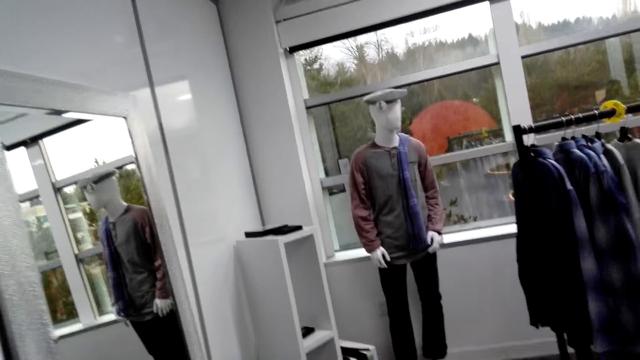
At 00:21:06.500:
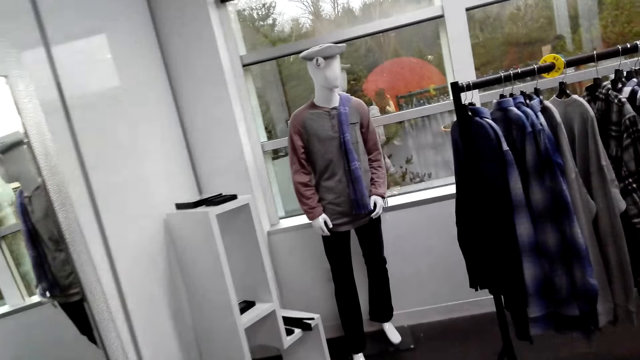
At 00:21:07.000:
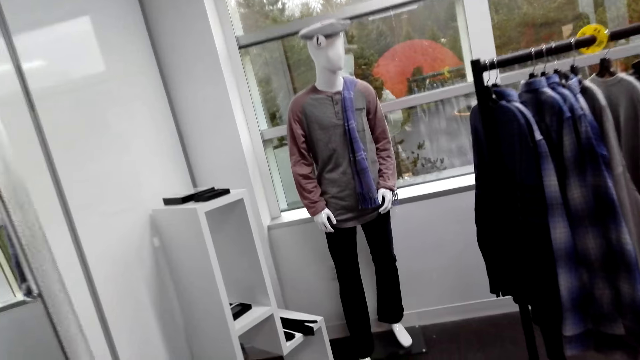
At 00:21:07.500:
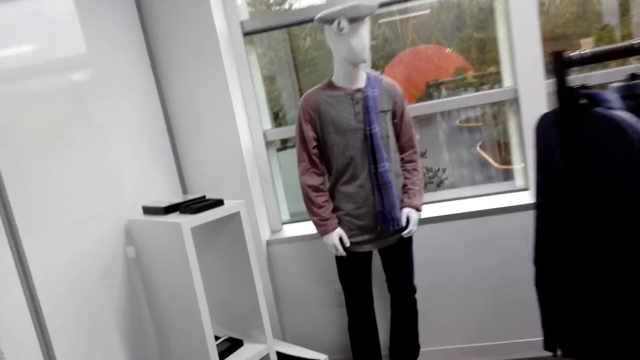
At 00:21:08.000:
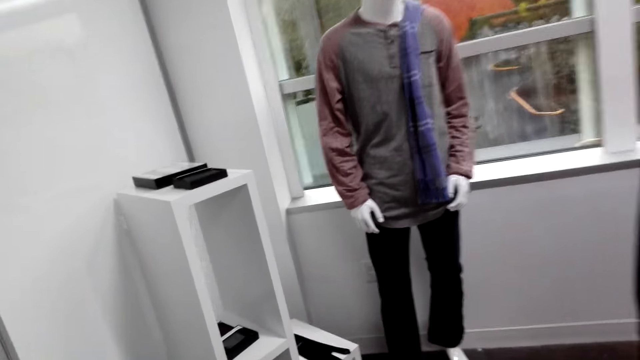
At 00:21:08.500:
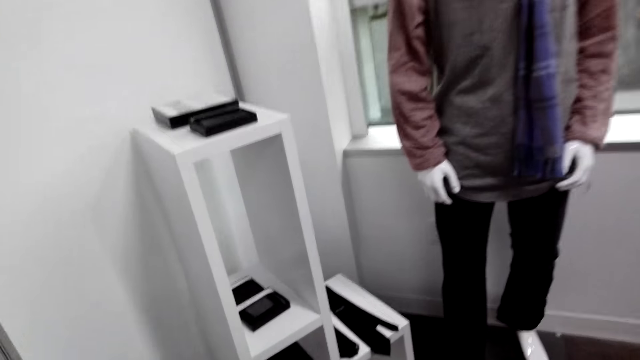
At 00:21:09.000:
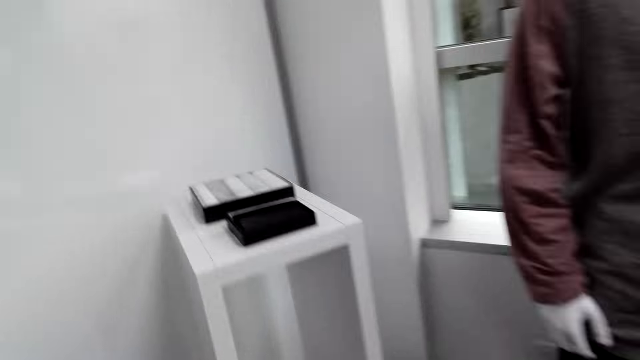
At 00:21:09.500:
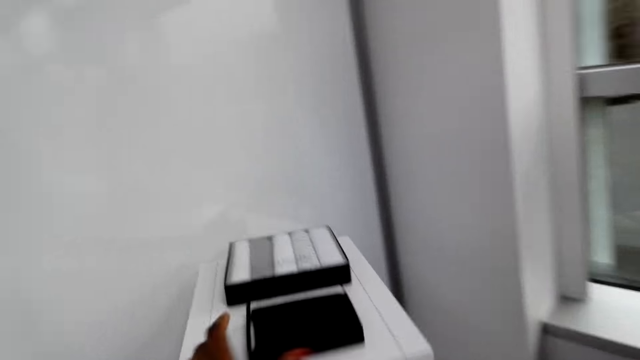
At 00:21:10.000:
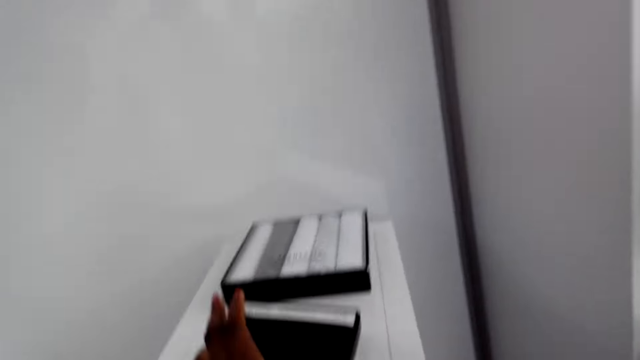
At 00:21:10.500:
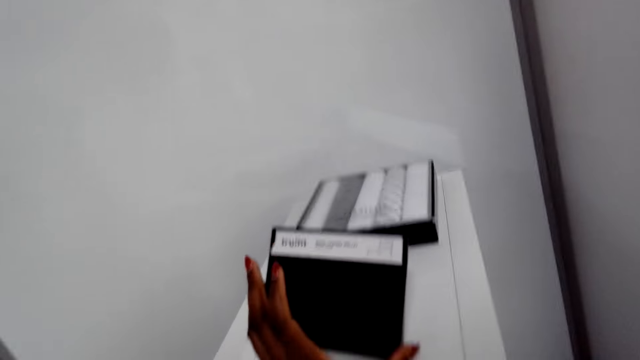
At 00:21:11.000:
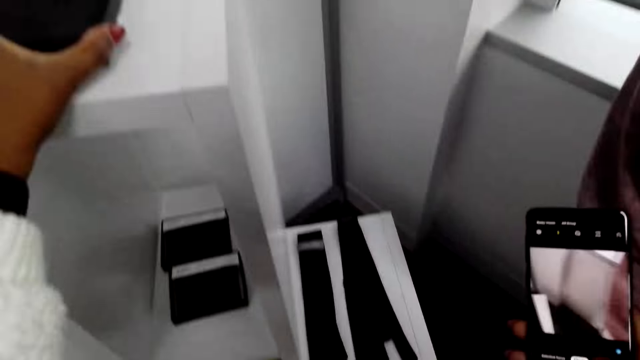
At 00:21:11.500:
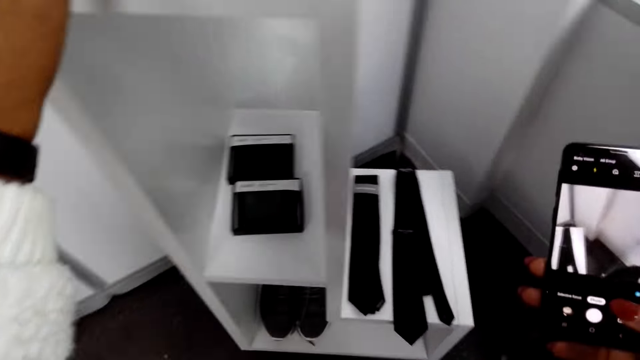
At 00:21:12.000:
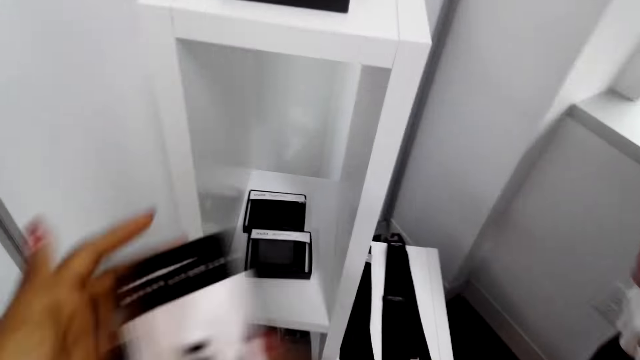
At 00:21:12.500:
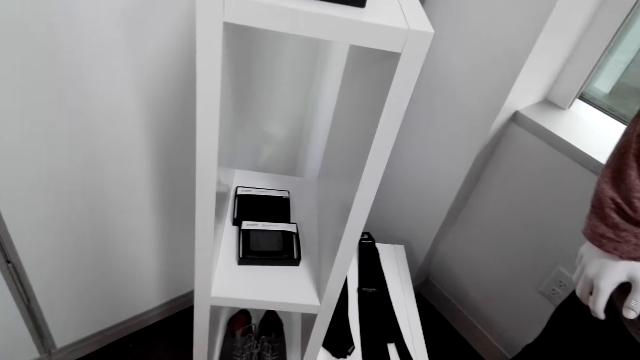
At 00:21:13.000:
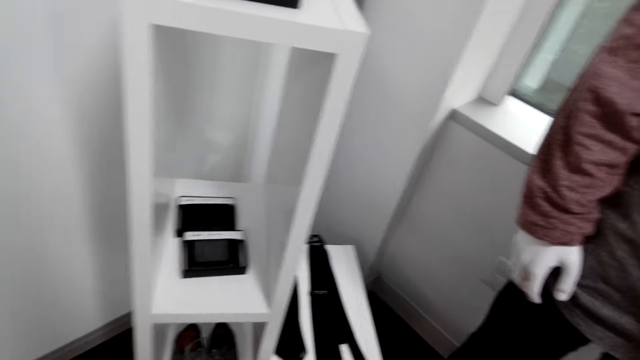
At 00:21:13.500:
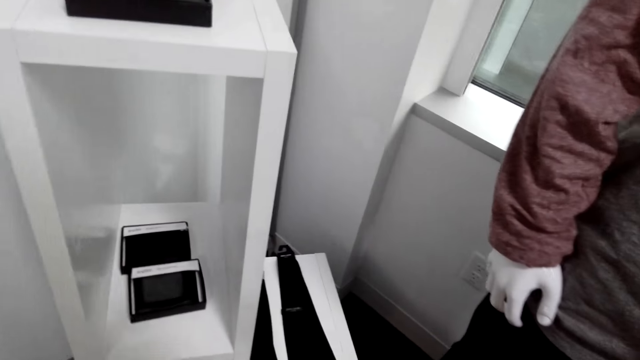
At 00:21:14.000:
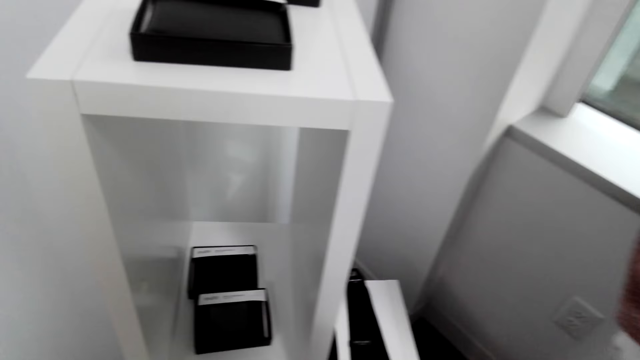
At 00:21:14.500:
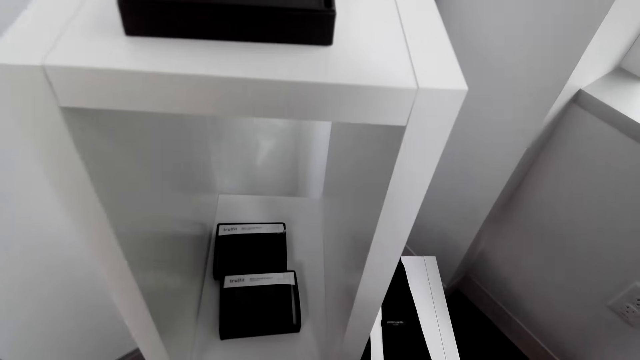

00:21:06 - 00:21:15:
The camera wearer walks around. They touch a box. They pick up something. They drop something. They move around.

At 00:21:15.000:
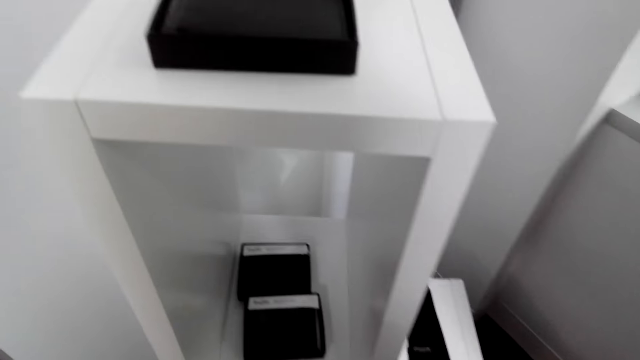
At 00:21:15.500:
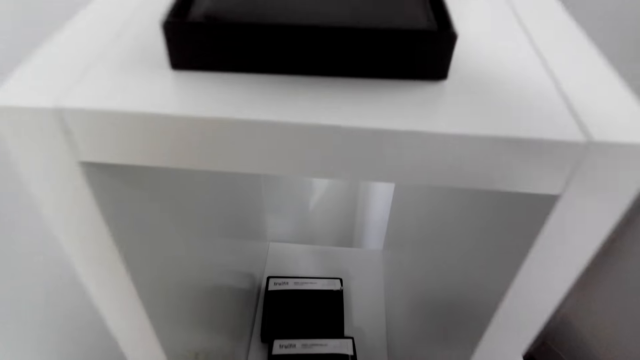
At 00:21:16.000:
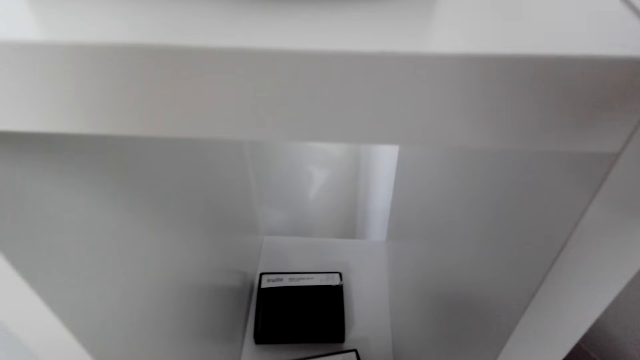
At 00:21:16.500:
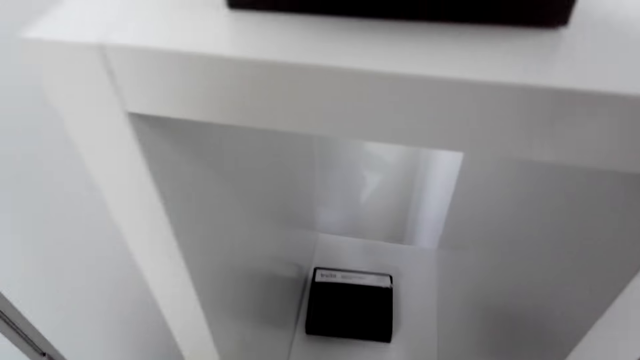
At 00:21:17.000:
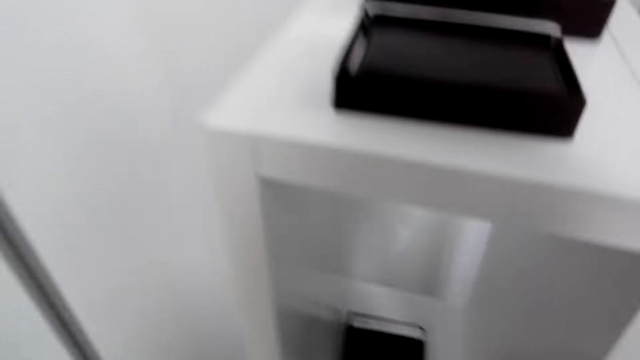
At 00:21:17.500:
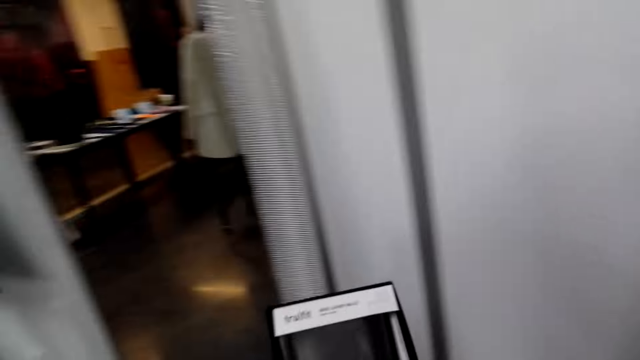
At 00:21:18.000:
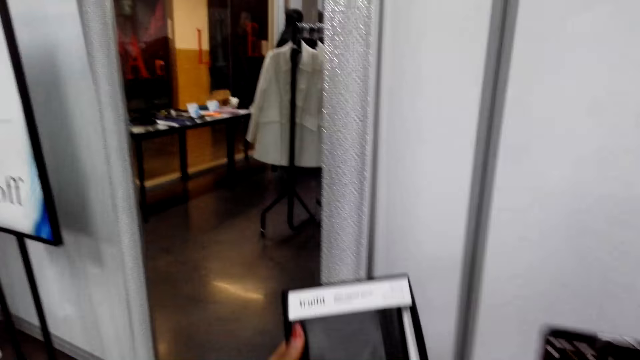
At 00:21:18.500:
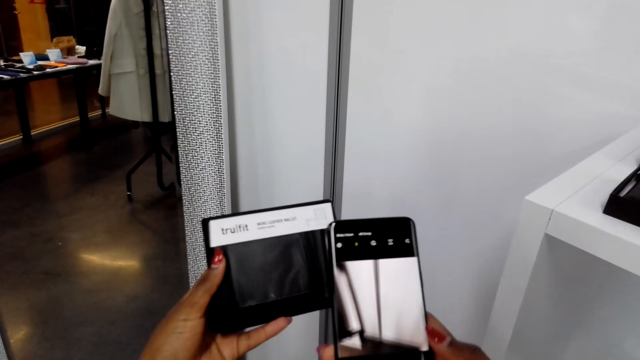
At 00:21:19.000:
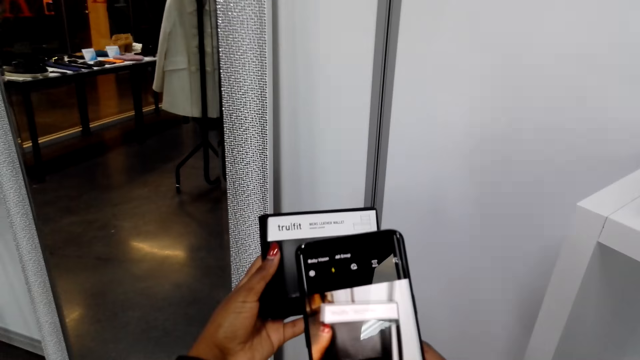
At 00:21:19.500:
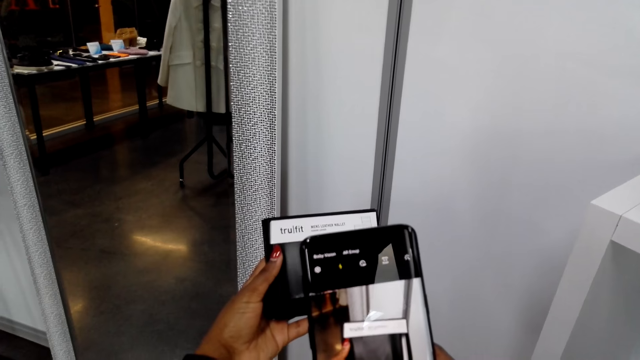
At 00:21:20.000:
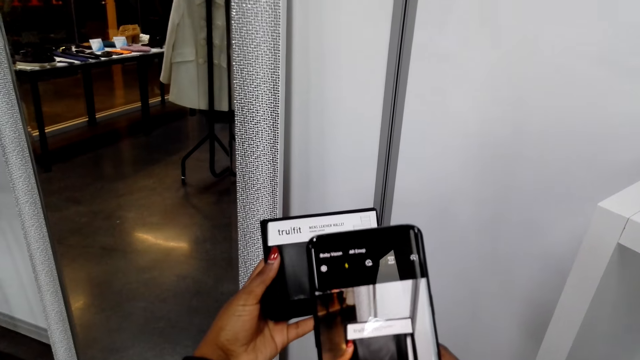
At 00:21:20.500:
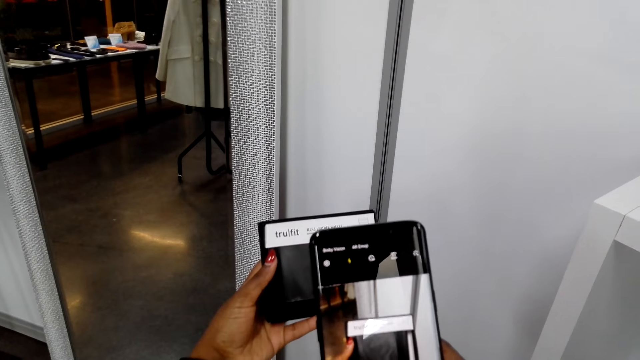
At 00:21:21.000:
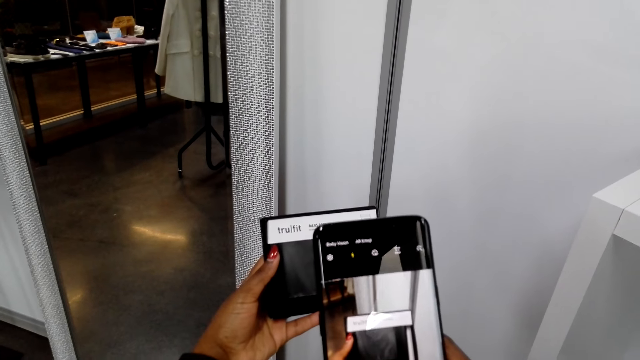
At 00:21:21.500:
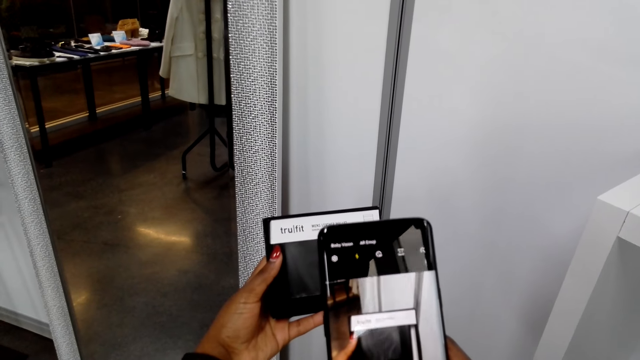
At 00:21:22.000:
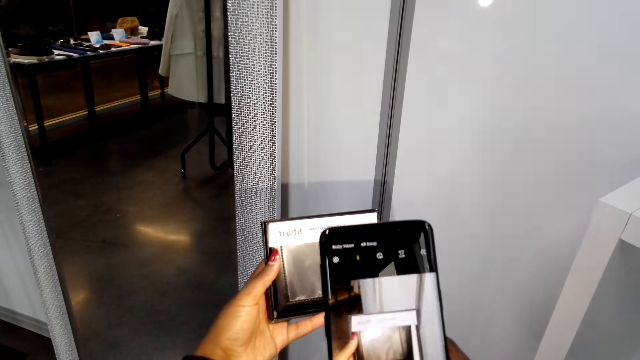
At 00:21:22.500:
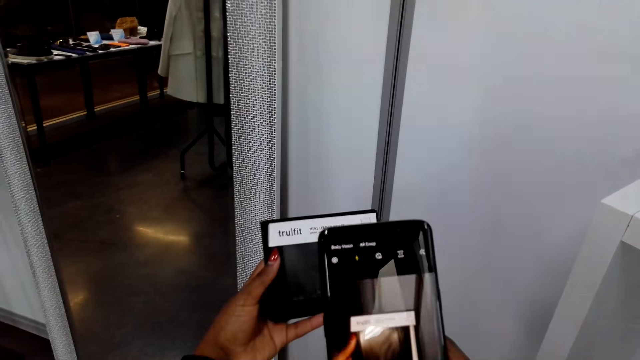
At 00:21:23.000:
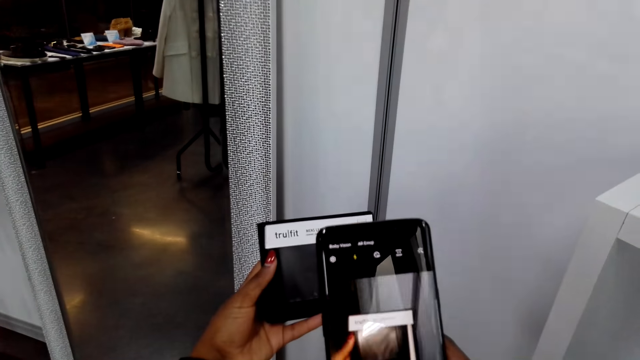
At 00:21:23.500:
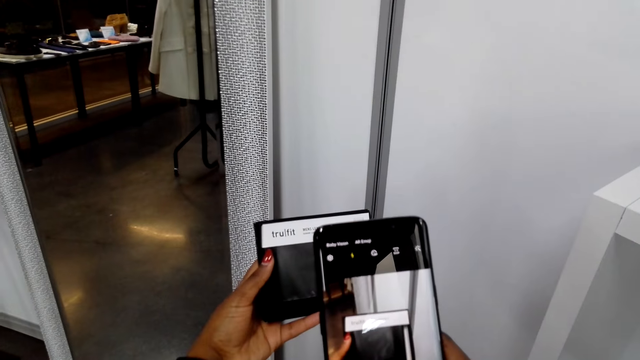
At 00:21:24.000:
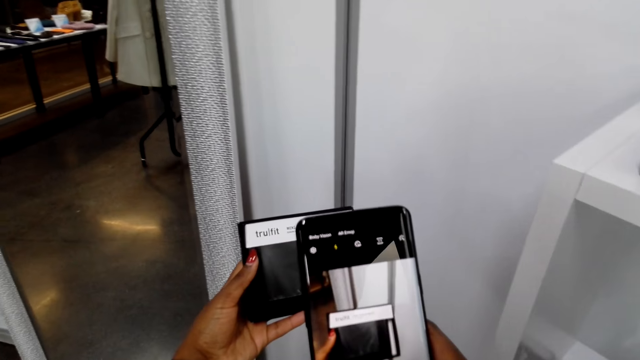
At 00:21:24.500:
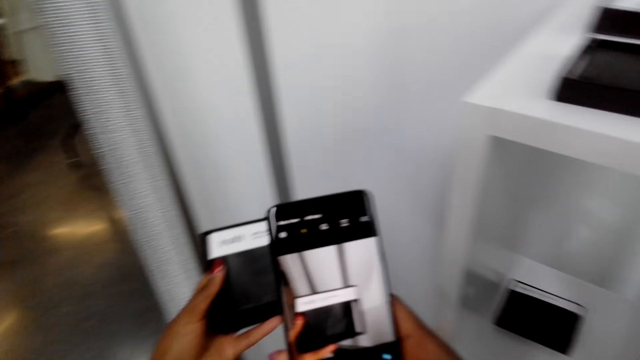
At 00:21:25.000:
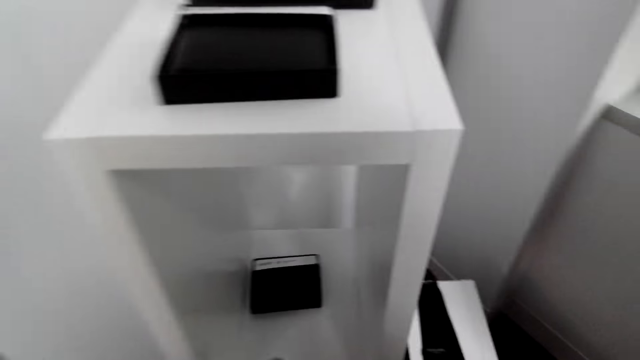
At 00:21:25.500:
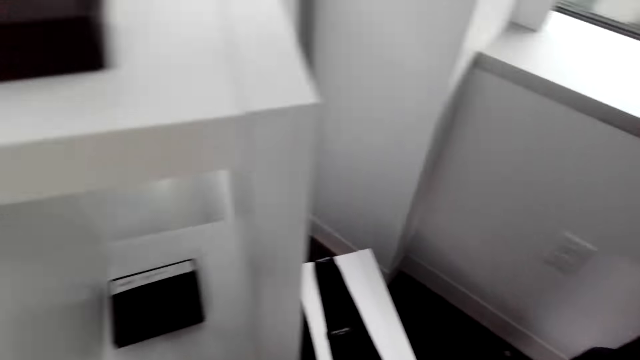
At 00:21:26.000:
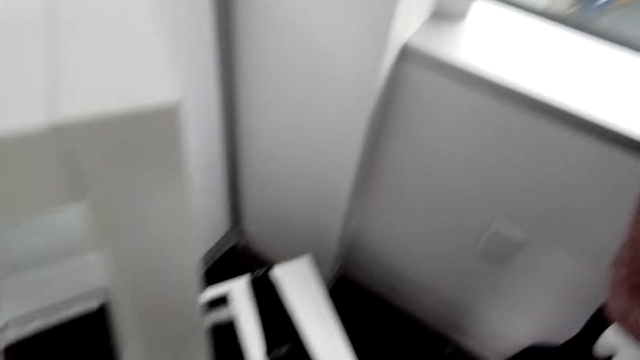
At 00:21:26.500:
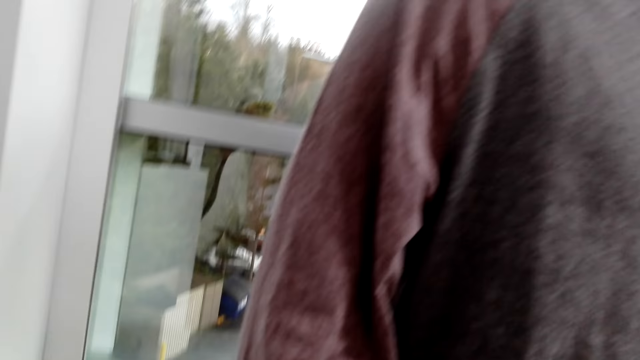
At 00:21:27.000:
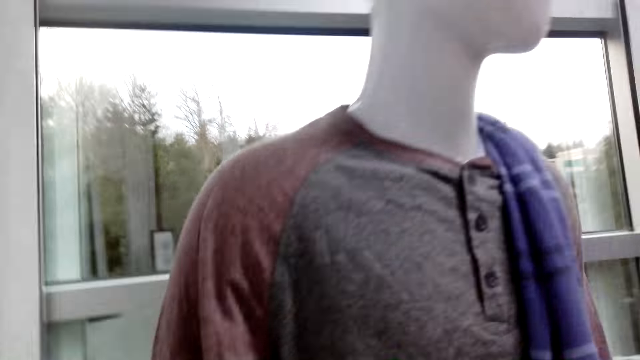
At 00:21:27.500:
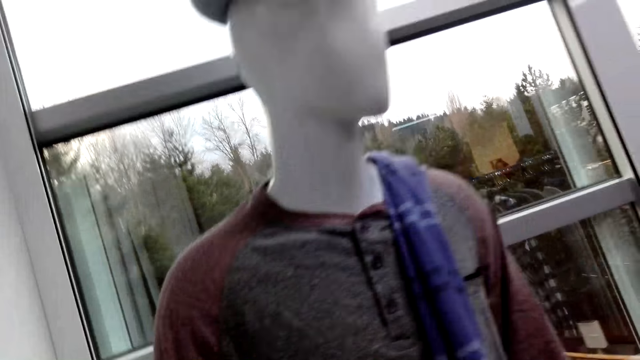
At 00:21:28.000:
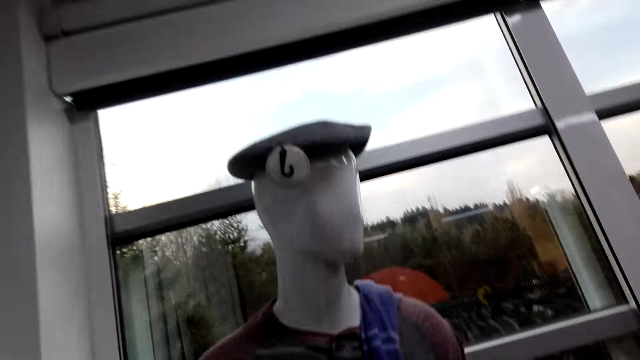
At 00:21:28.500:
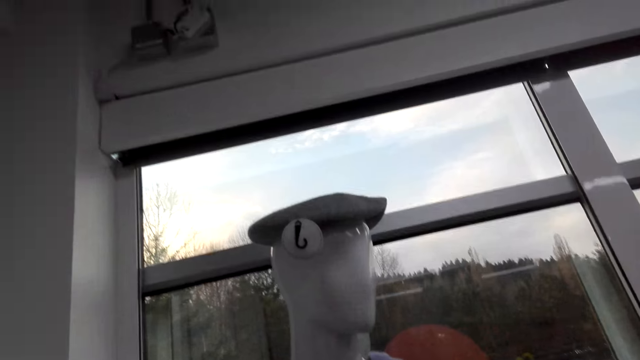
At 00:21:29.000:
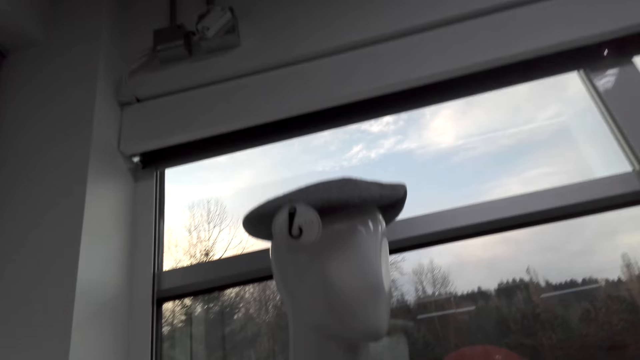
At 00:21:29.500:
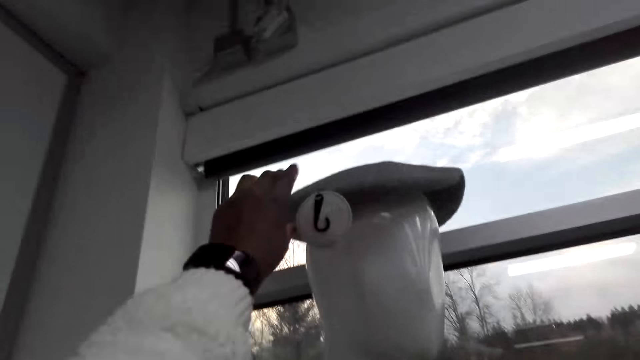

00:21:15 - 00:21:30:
The camera wearer picks up something. They take pictures of something. They move around. They put down something. They look around.
